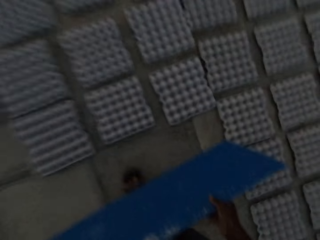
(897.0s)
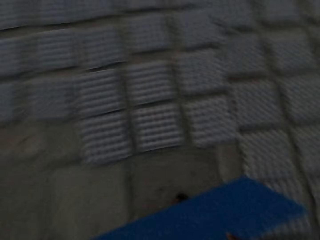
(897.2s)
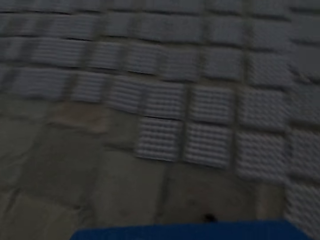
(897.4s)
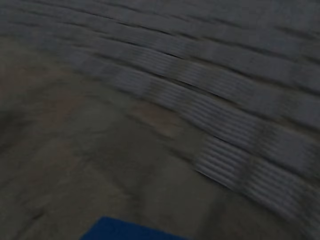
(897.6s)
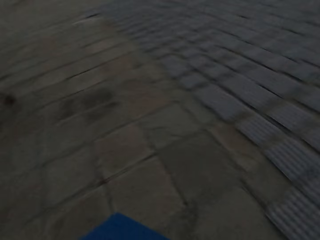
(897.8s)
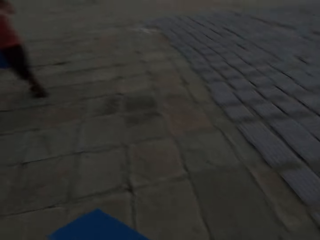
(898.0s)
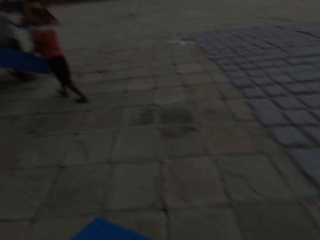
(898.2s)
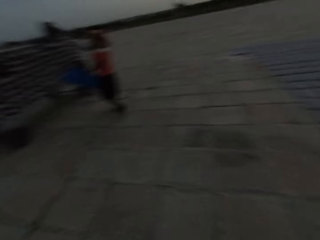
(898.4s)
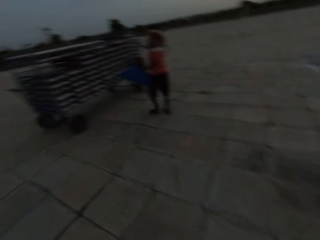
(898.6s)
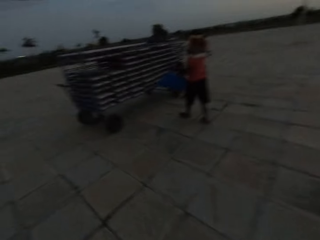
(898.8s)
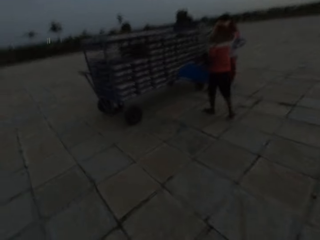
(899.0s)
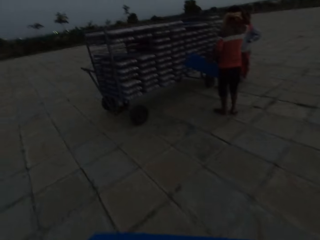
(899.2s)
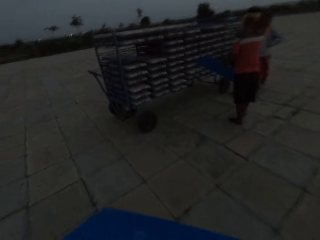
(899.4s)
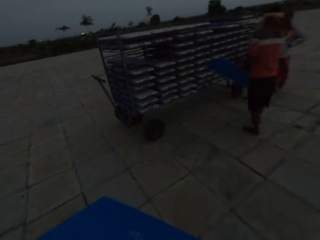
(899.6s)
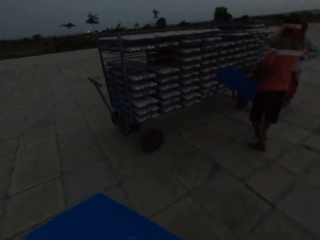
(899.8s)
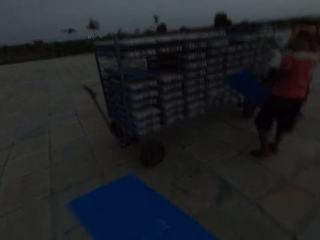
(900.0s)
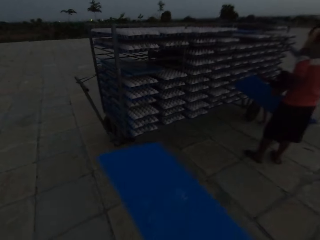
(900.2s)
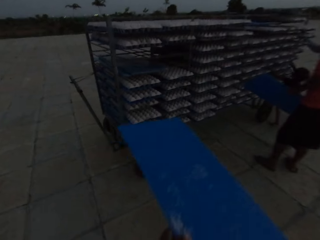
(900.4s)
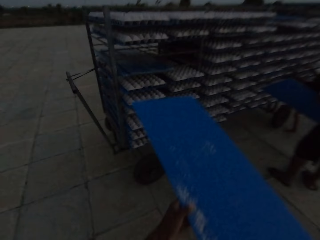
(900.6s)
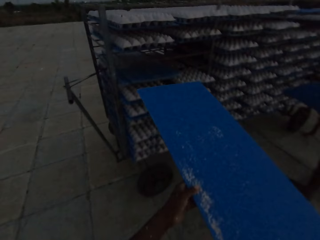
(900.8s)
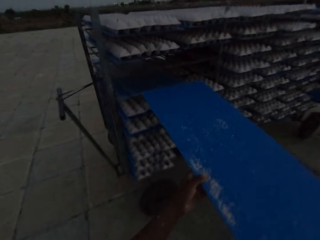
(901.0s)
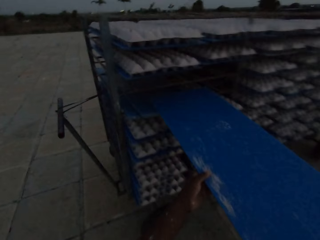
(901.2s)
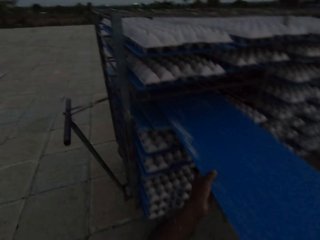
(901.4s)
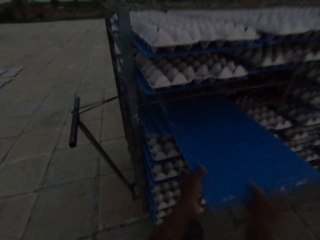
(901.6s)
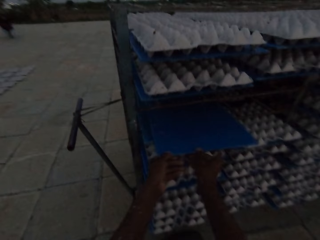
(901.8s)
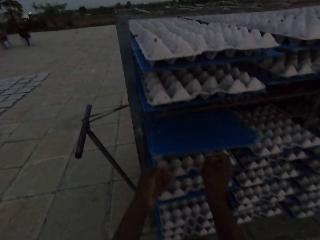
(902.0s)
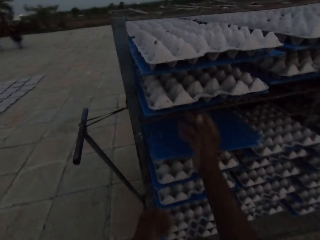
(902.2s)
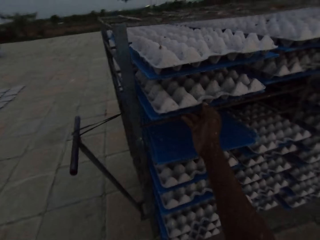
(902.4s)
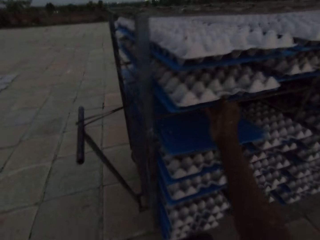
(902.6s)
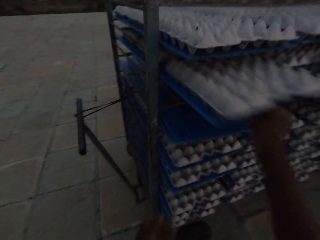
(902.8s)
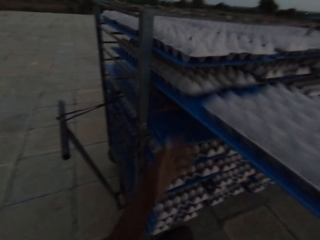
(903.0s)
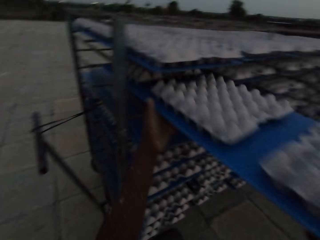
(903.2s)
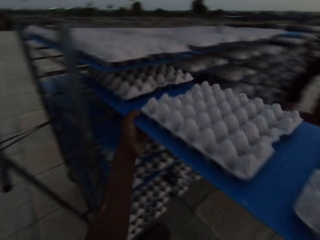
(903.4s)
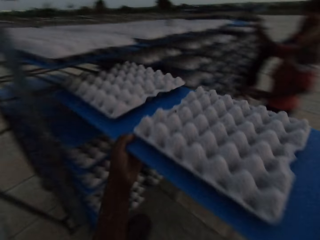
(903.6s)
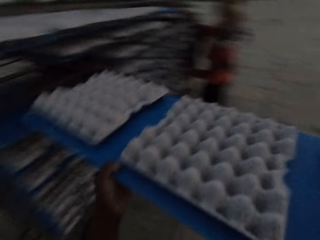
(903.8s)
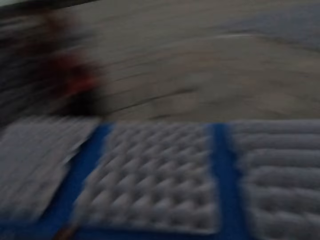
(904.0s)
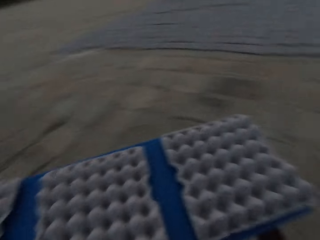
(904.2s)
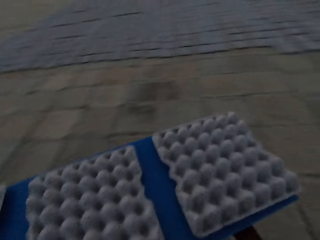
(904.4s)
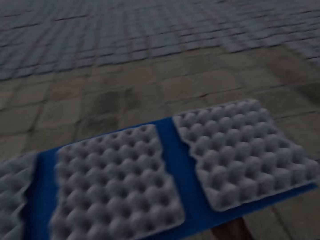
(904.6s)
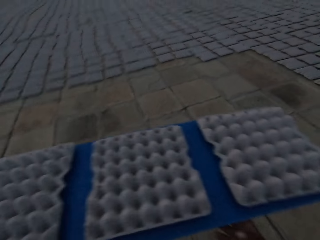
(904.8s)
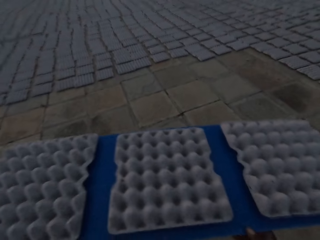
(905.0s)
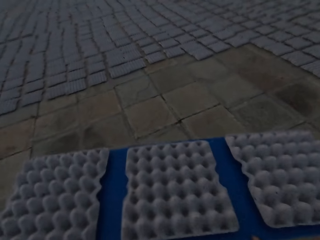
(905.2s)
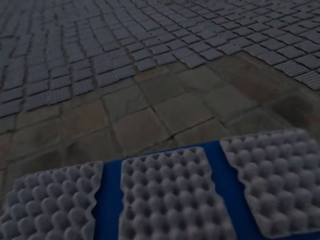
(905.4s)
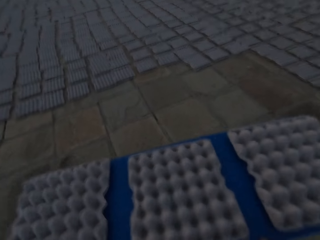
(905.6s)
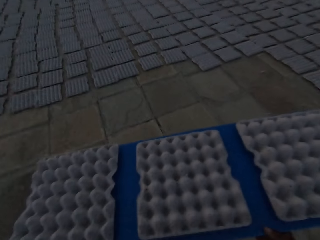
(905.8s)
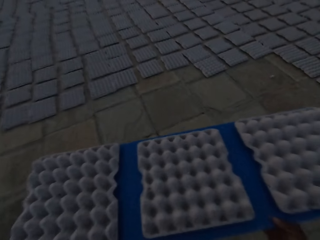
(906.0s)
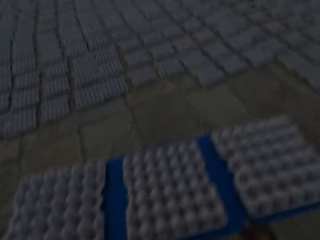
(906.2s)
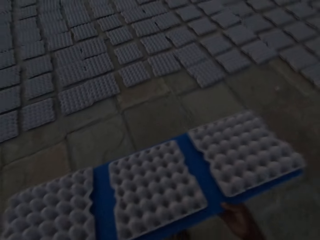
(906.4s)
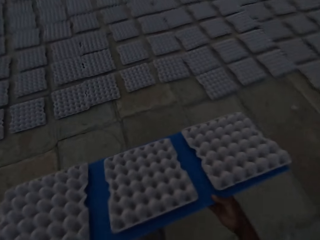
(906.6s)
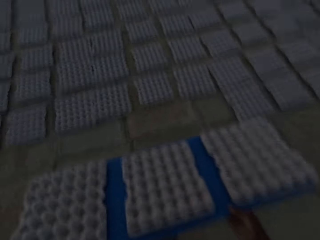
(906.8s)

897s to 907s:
The camera wearer pulls the board or plastic sheet. He walks towards the stand with the board. A boy touches the rack on the trolley with his right hand. The camera wearer puts the plastic sheet on the rack or stand on the trolley with both hands. He pulls the plastic sheet from the rack on the trolley with his right hand and holds the plastic sheet with both hands. He walks with the board of crates.

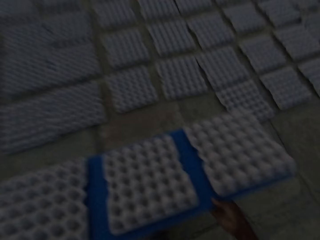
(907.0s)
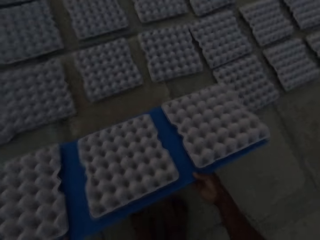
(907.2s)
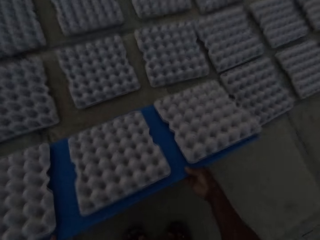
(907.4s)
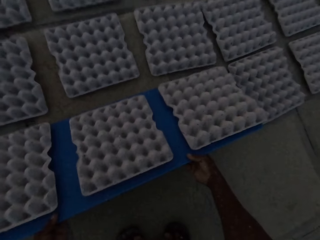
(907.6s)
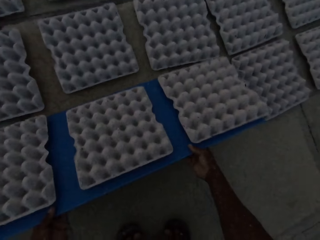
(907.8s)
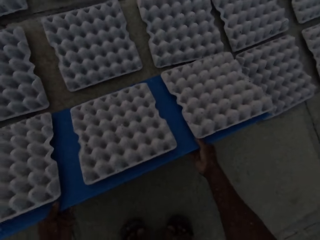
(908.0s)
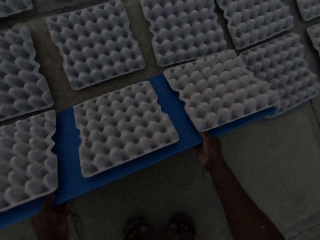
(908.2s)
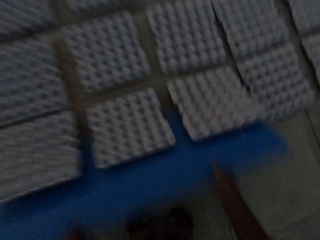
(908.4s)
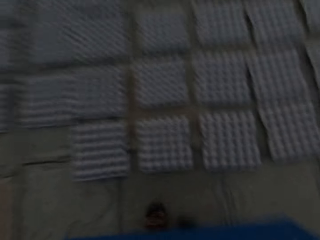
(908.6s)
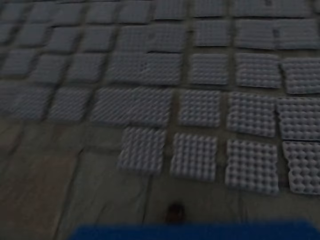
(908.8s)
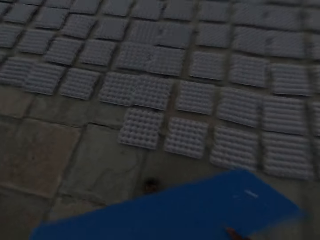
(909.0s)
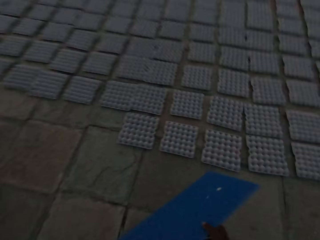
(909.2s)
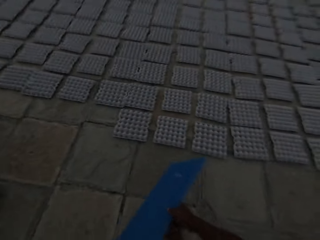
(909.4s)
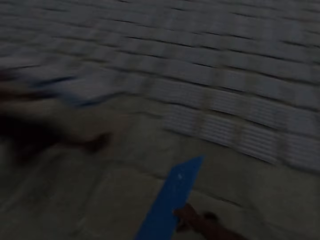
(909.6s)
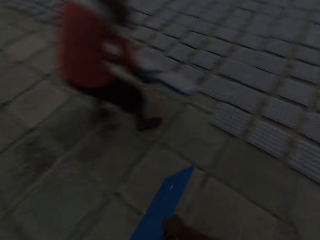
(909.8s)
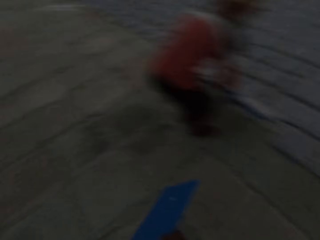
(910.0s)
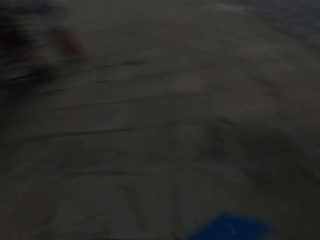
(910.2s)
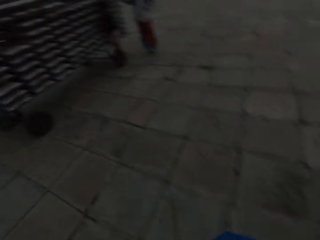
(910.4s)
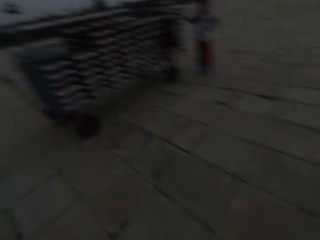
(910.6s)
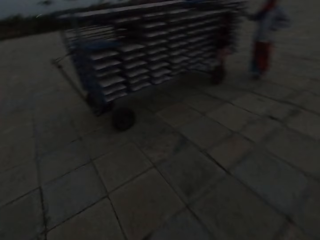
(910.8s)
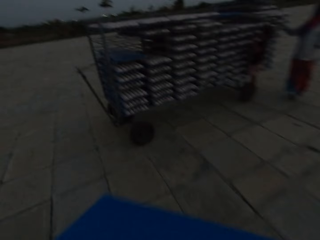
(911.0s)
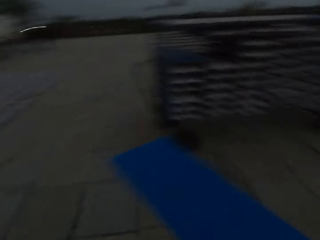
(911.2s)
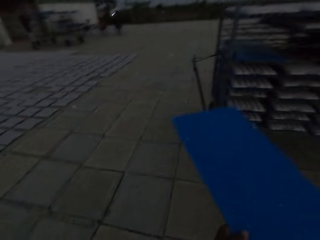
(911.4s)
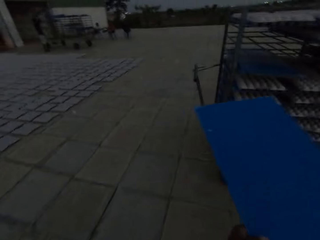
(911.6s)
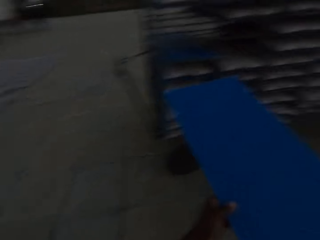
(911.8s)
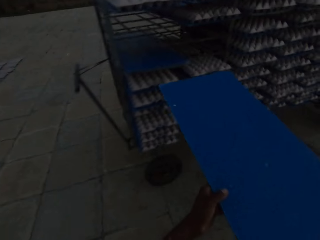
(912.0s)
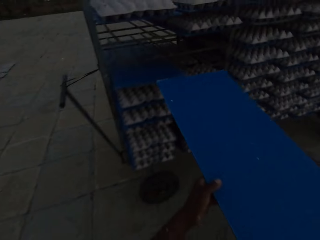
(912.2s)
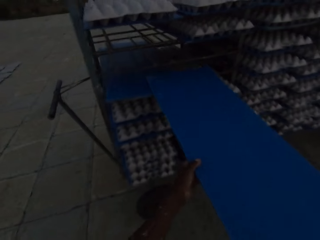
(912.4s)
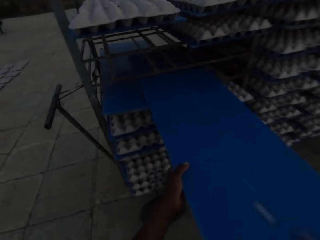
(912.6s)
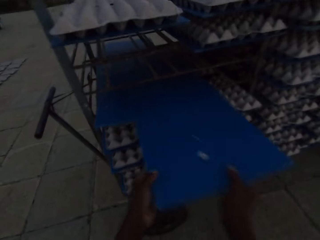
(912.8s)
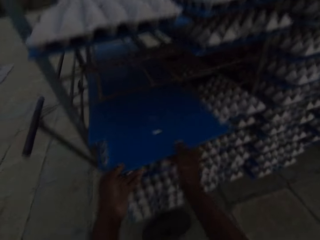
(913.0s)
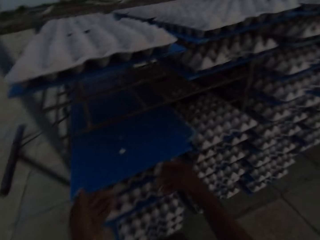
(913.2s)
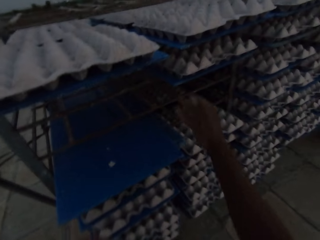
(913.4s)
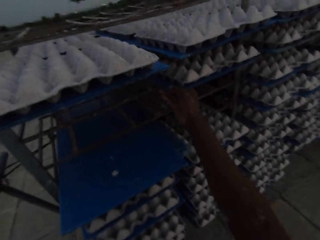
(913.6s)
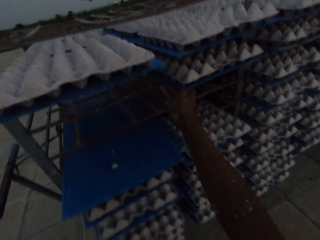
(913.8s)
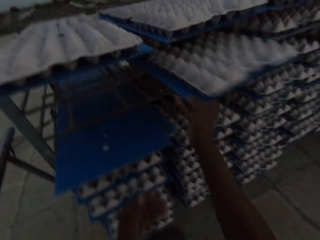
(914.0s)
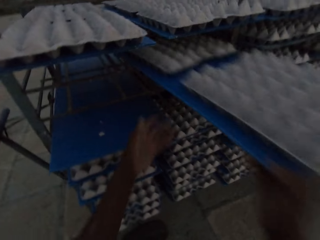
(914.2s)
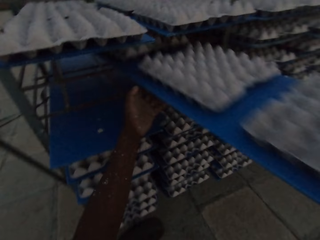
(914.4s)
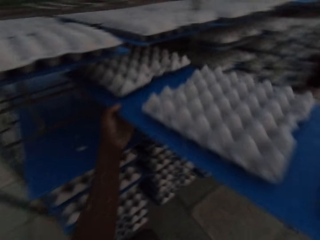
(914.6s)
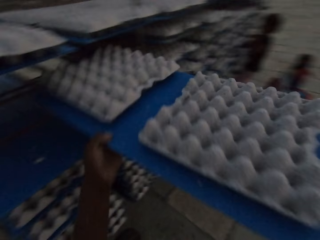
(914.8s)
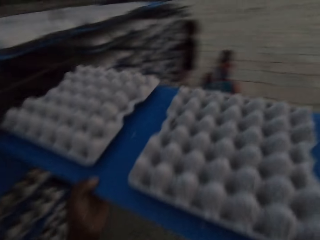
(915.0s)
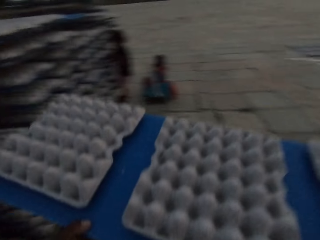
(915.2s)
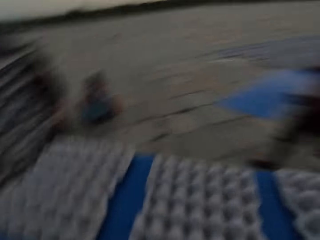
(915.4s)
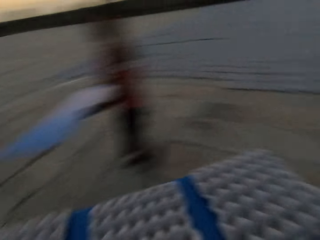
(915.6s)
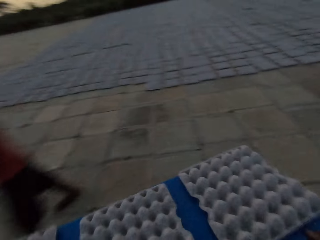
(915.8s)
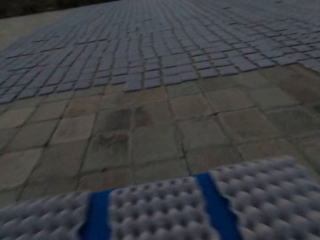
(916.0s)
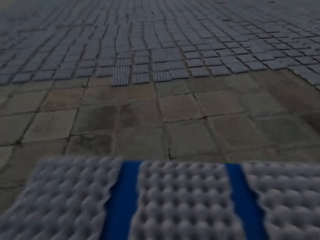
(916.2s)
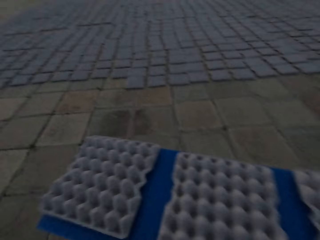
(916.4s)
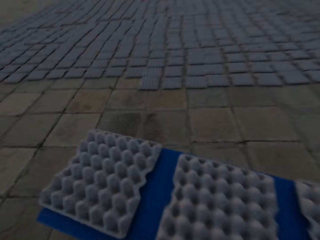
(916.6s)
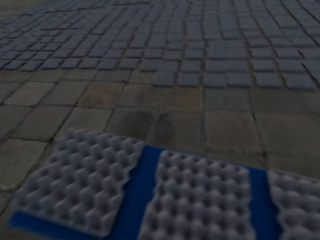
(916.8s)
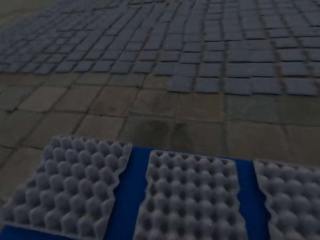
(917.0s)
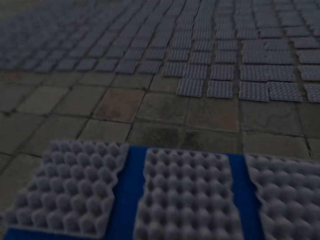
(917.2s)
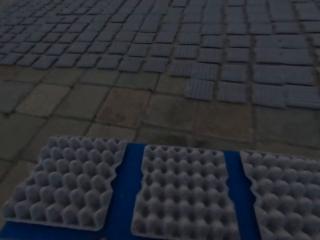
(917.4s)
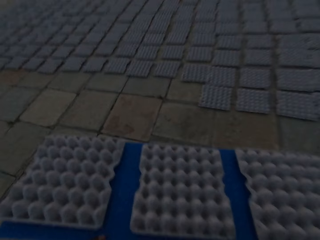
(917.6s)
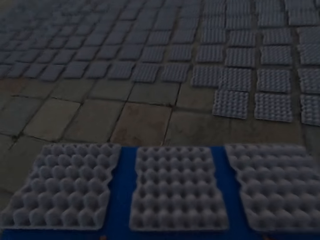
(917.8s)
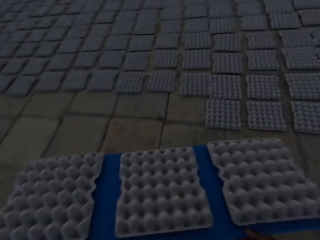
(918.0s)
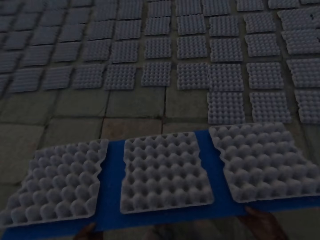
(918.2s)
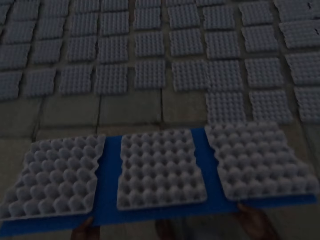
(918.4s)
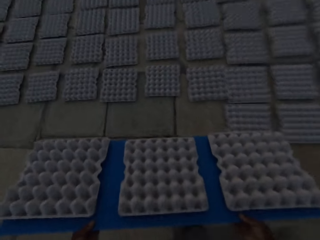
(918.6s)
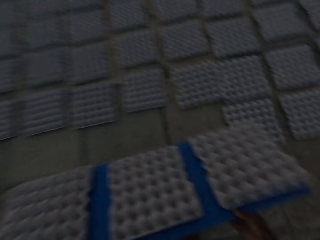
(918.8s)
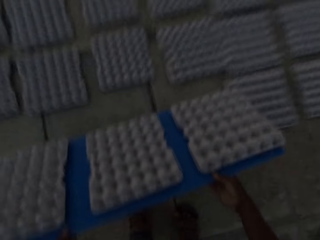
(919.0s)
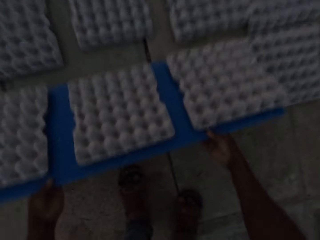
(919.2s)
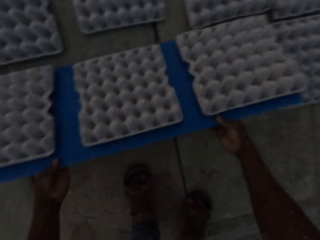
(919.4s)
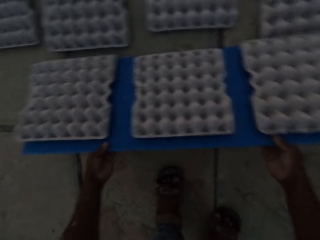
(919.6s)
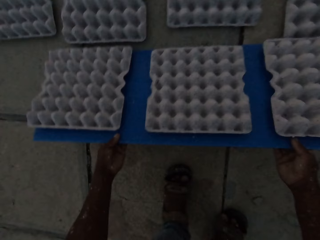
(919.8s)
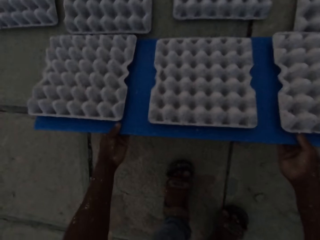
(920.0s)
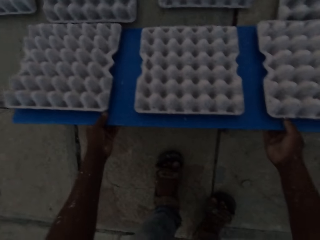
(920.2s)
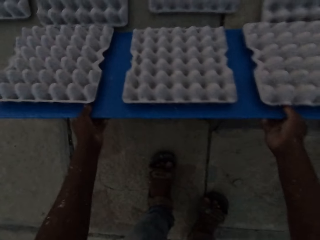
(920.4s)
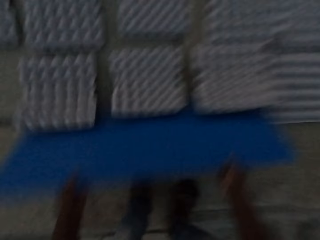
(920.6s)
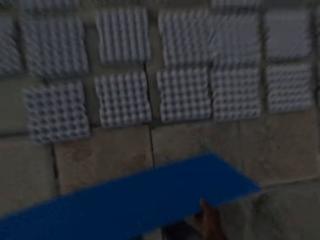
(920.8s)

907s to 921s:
The camera wearer puts some egg trays on the floor with the plastic sheet or board in both hands. He pulls the board and walks towards the stand with the board. He puts the plastic sheet on the rack or stand on the trolley with both hands. He pulls the plastic sheet from the rack on the trolley with his right hand and holds the plastic sheet with both hands. A boy touches the egg trays on the rack with both hands. The camera wearer walks with the board of crates. He interacts with a man. He puts the egg trays on the floor with the plastic sheet in both hands.
